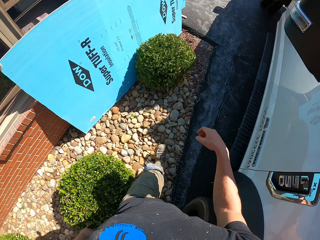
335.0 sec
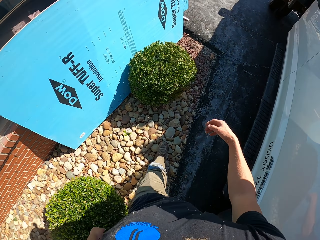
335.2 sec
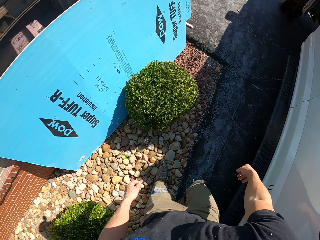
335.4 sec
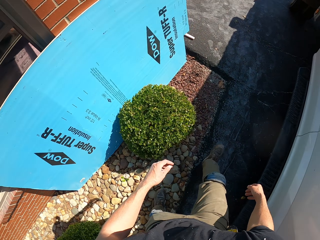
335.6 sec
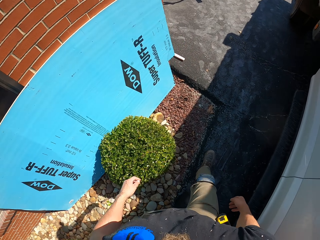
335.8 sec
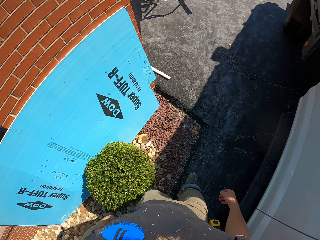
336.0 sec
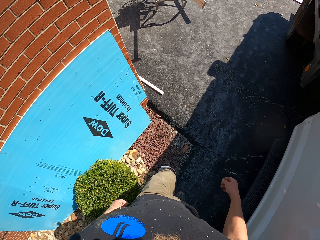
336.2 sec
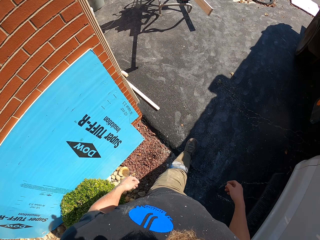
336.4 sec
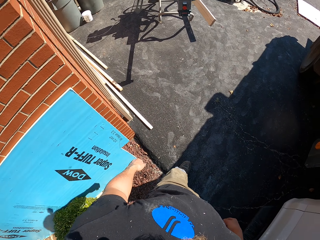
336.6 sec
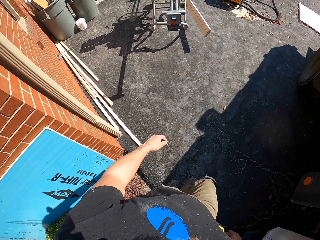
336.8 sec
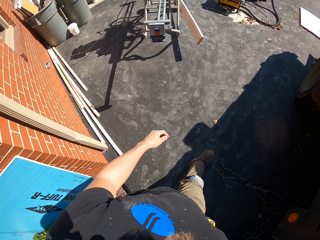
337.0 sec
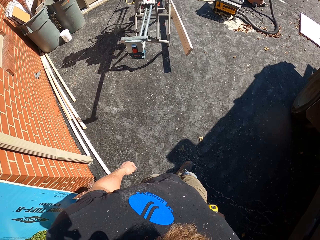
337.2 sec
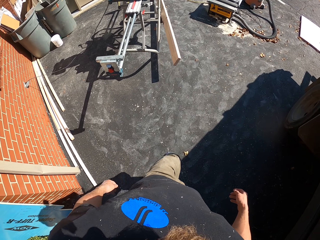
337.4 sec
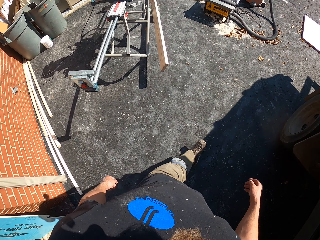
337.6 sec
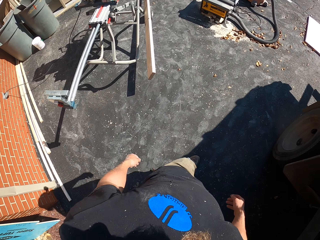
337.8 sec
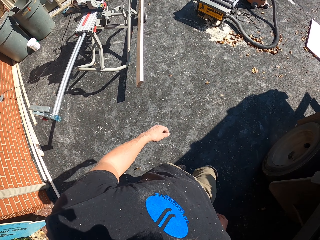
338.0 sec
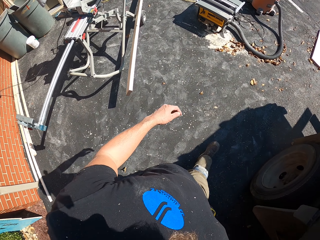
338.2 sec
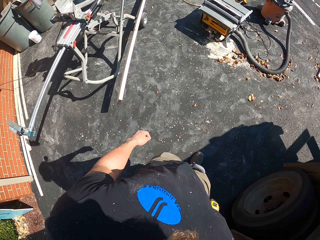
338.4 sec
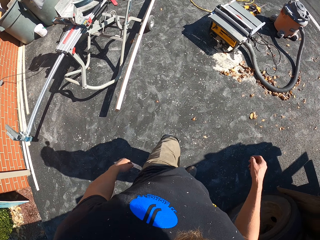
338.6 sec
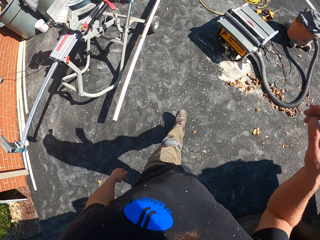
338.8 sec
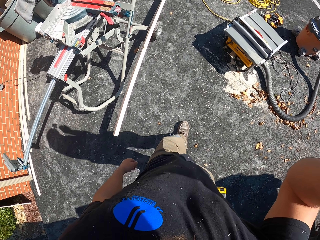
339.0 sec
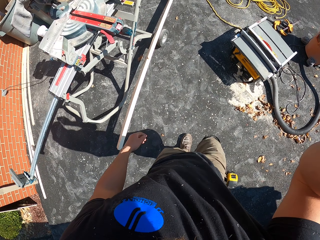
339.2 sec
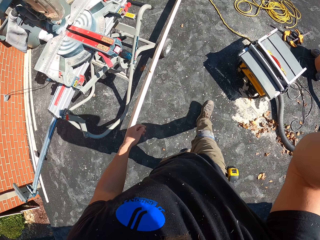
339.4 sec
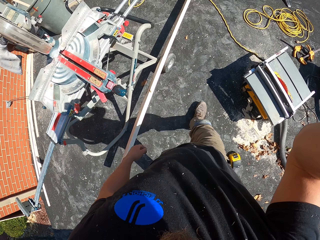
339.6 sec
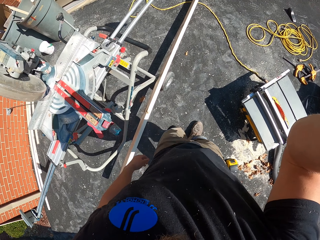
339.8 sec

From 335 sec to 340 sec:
The camera wearer walks to the backyard.
